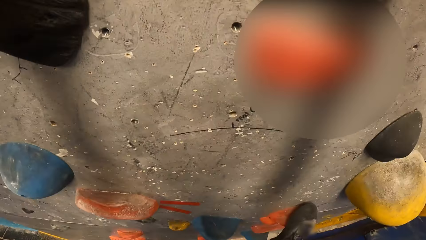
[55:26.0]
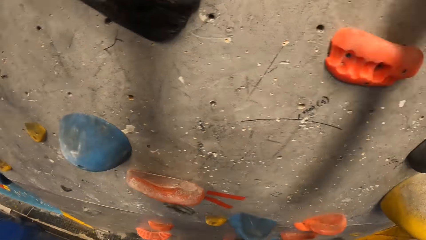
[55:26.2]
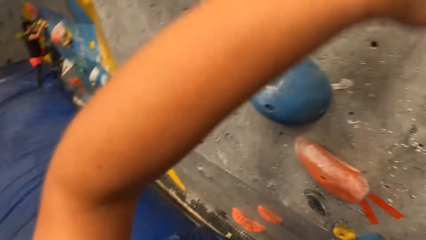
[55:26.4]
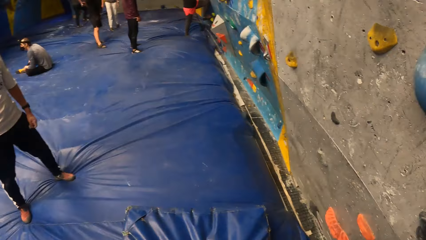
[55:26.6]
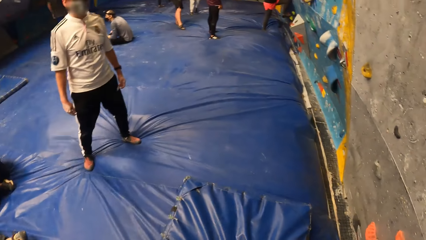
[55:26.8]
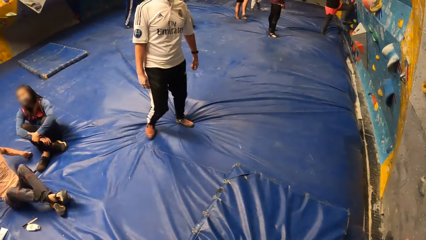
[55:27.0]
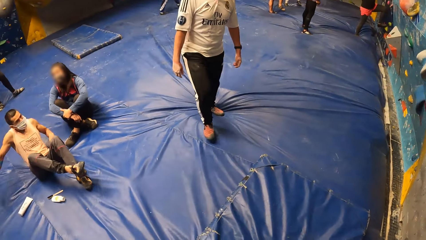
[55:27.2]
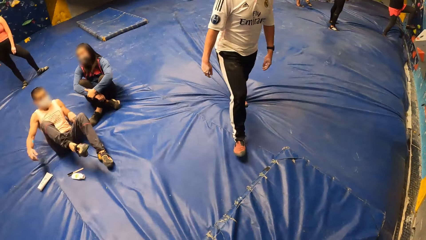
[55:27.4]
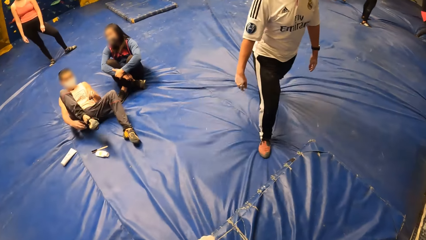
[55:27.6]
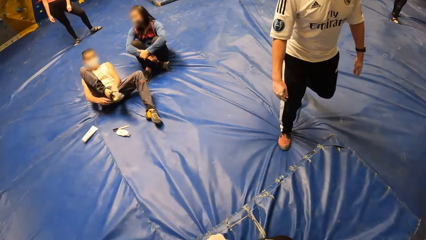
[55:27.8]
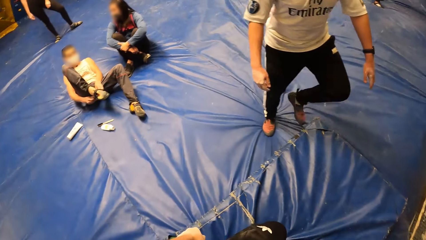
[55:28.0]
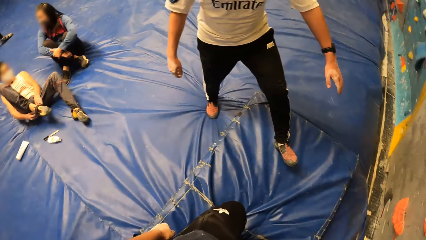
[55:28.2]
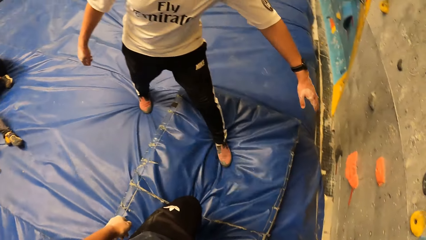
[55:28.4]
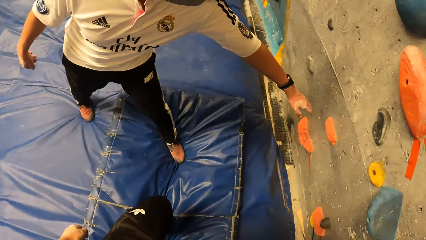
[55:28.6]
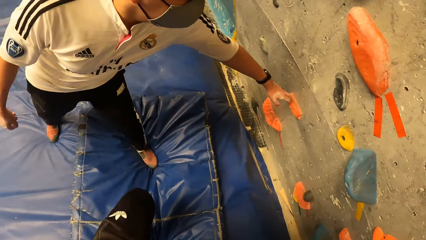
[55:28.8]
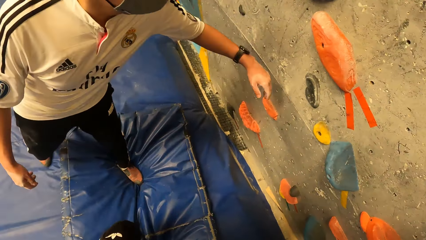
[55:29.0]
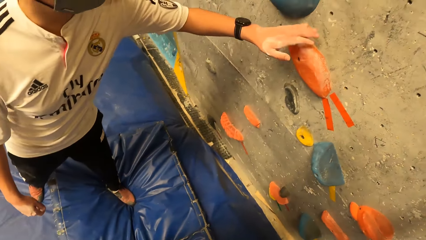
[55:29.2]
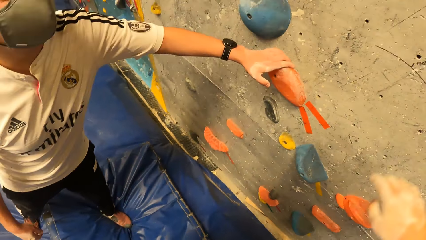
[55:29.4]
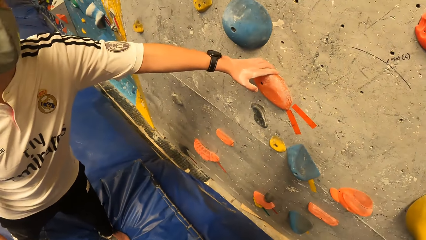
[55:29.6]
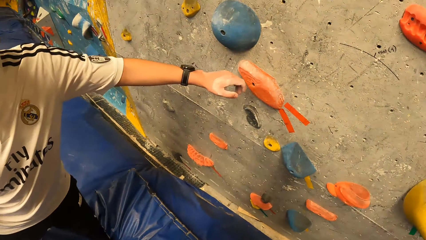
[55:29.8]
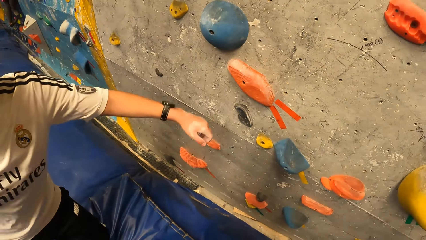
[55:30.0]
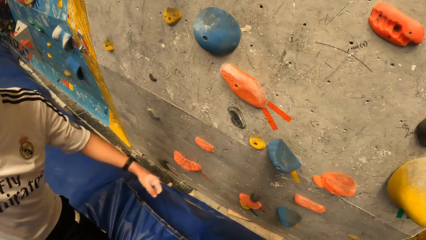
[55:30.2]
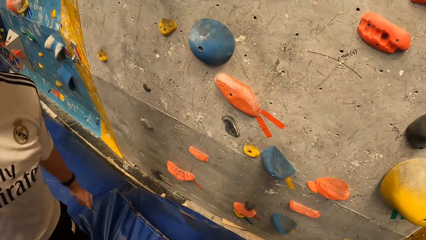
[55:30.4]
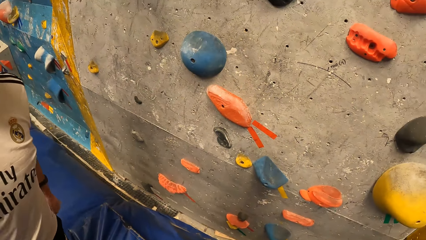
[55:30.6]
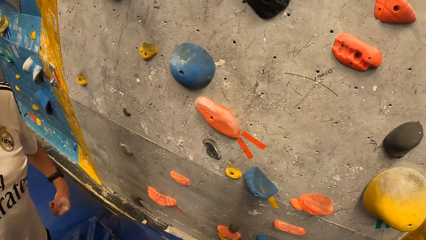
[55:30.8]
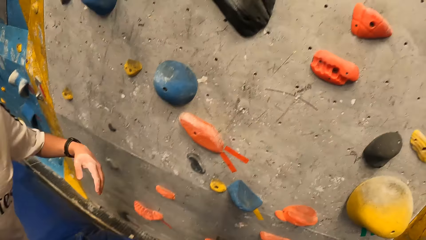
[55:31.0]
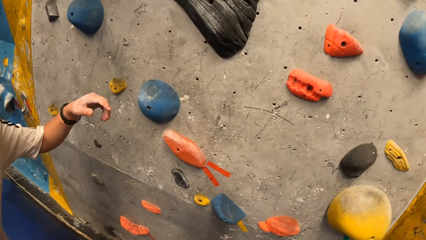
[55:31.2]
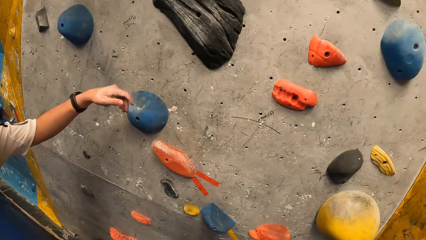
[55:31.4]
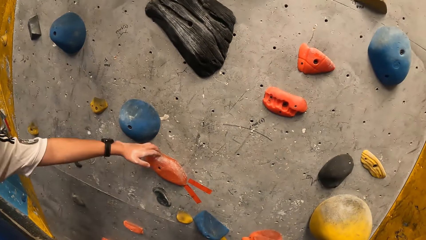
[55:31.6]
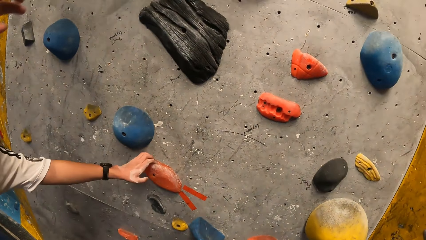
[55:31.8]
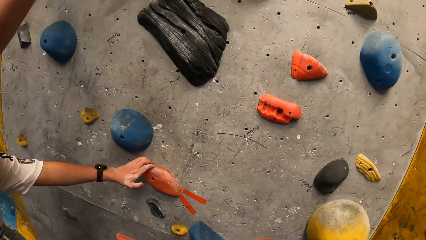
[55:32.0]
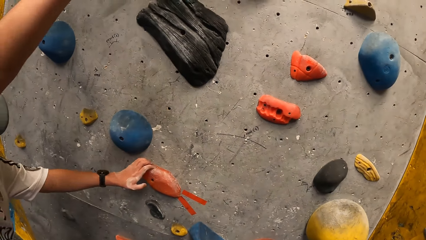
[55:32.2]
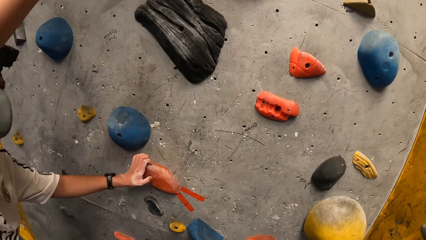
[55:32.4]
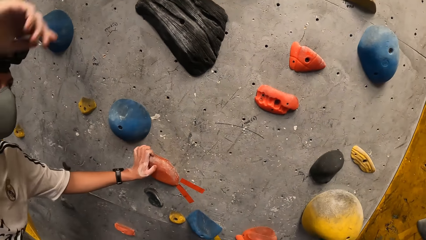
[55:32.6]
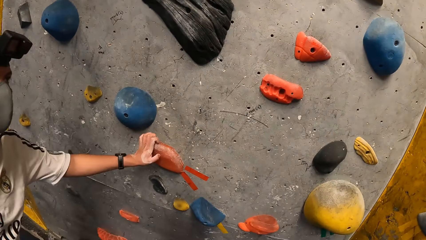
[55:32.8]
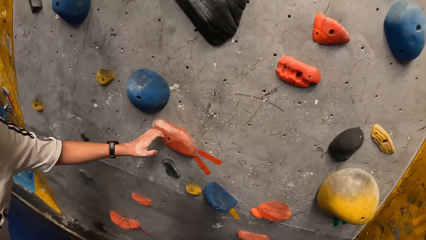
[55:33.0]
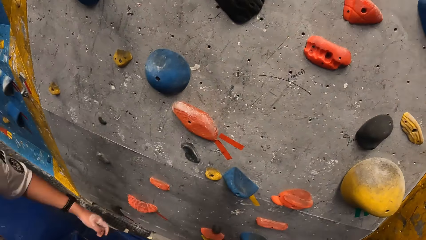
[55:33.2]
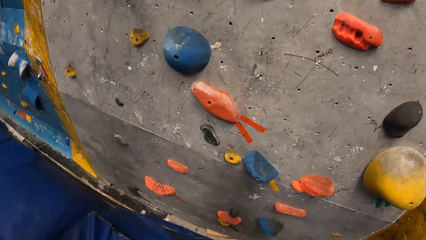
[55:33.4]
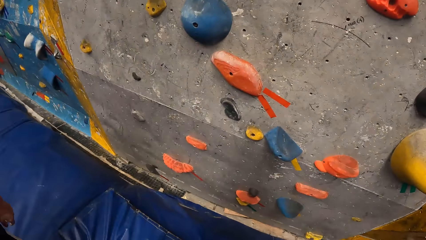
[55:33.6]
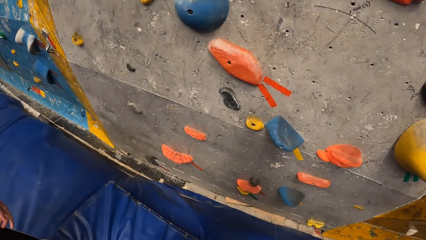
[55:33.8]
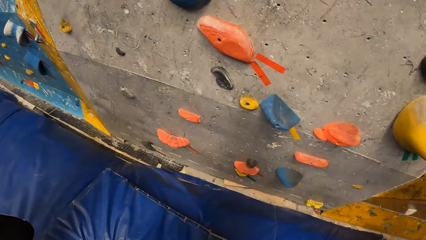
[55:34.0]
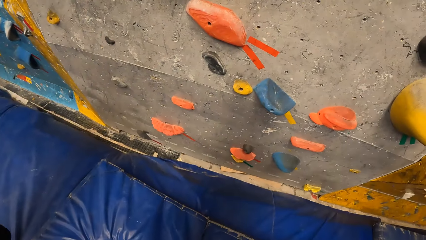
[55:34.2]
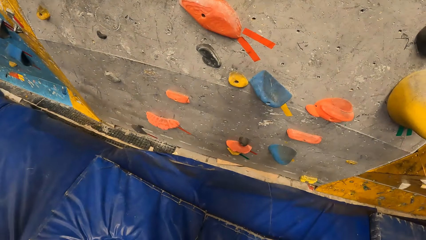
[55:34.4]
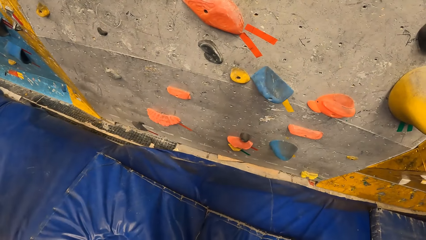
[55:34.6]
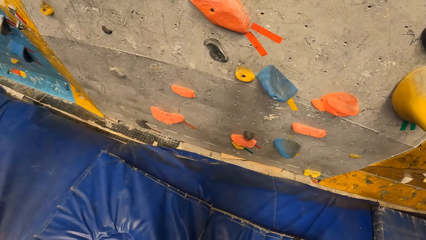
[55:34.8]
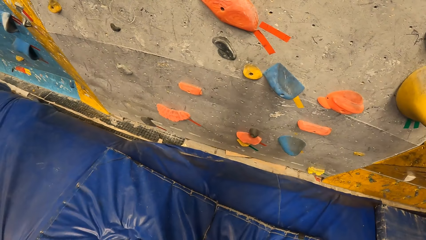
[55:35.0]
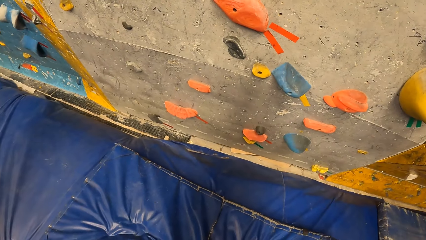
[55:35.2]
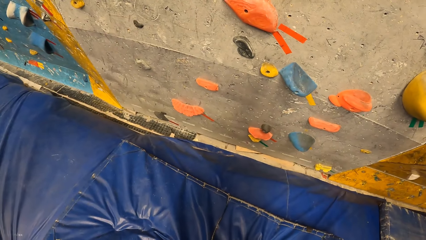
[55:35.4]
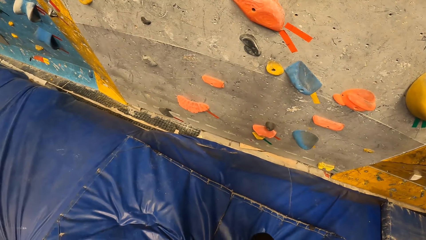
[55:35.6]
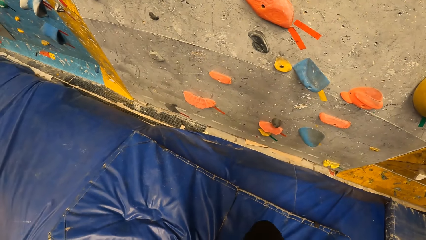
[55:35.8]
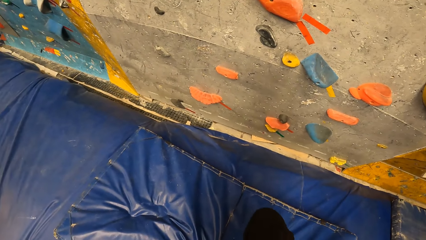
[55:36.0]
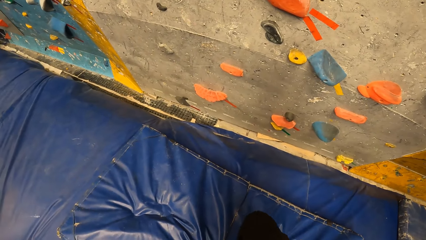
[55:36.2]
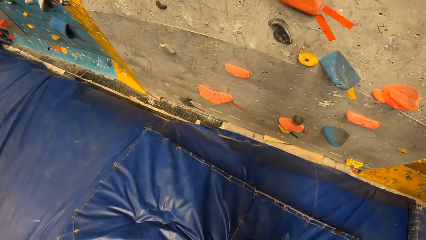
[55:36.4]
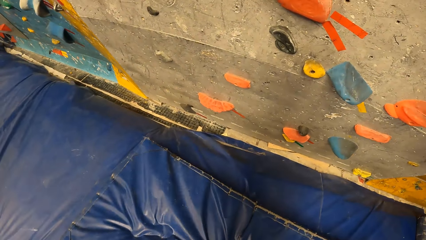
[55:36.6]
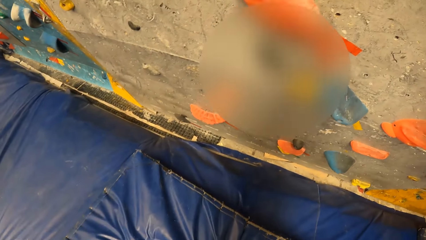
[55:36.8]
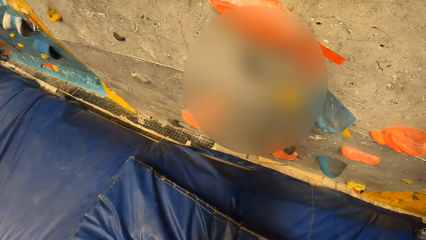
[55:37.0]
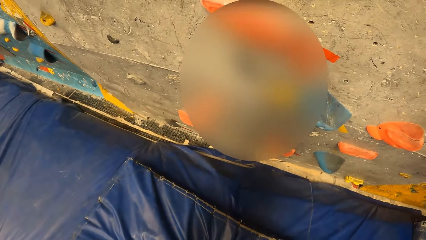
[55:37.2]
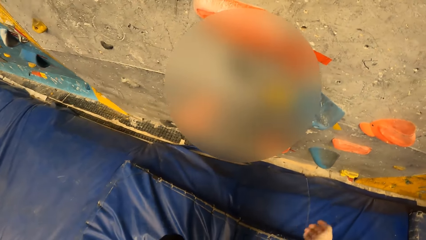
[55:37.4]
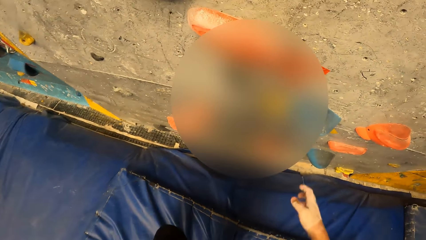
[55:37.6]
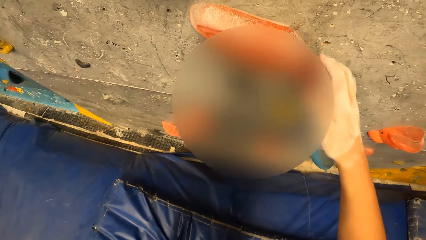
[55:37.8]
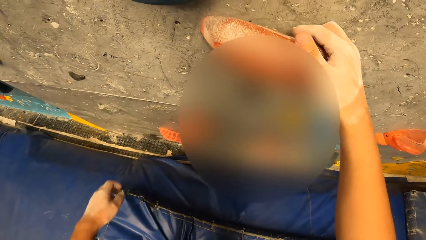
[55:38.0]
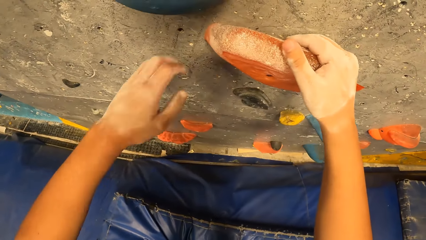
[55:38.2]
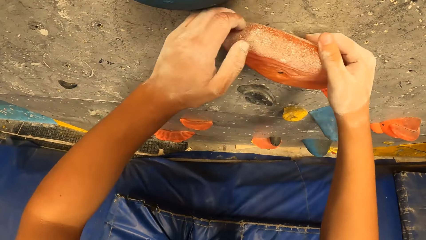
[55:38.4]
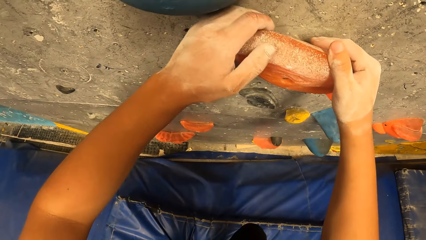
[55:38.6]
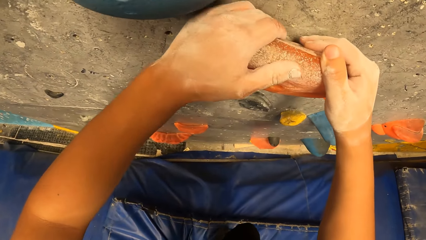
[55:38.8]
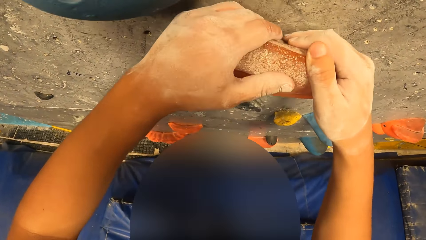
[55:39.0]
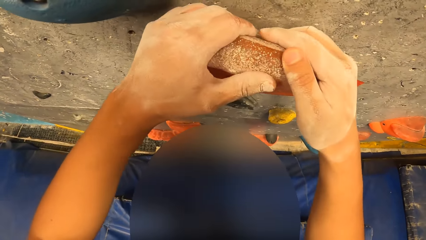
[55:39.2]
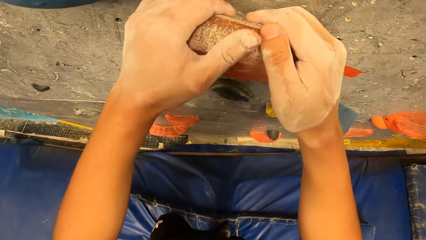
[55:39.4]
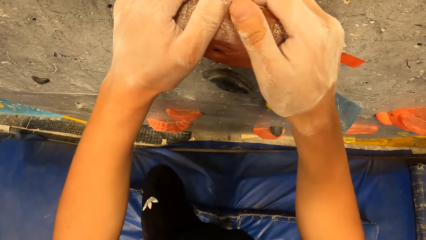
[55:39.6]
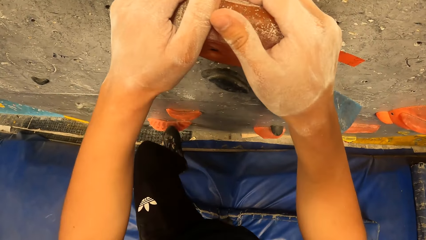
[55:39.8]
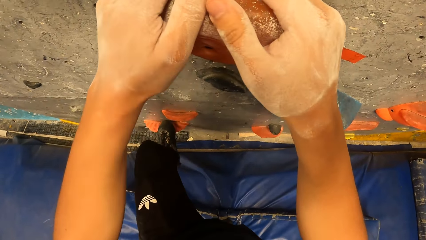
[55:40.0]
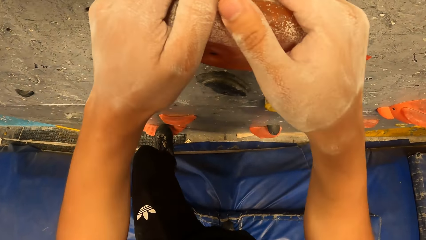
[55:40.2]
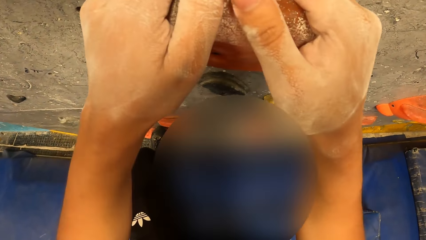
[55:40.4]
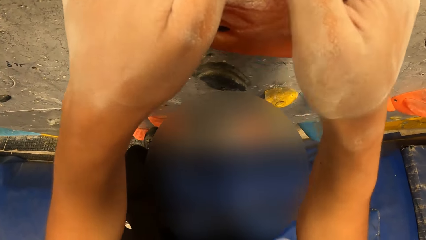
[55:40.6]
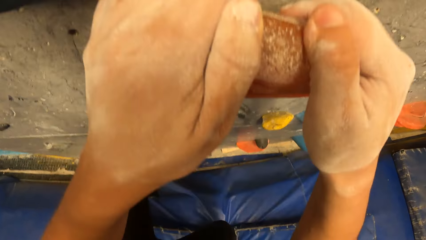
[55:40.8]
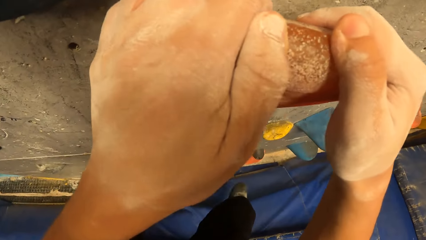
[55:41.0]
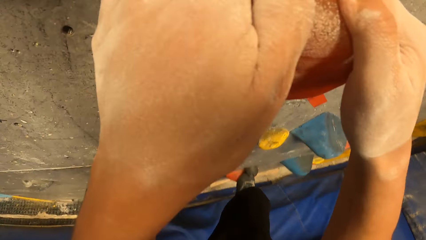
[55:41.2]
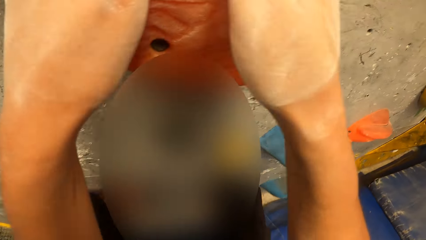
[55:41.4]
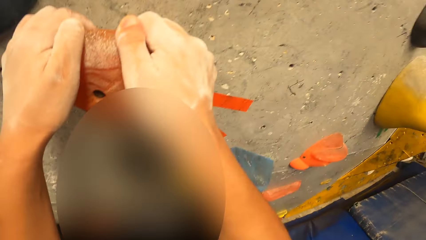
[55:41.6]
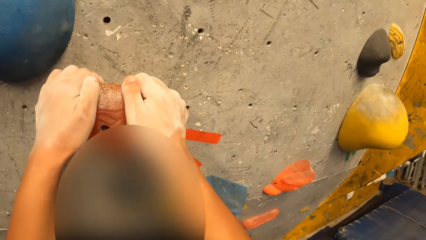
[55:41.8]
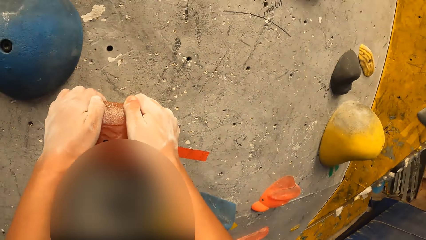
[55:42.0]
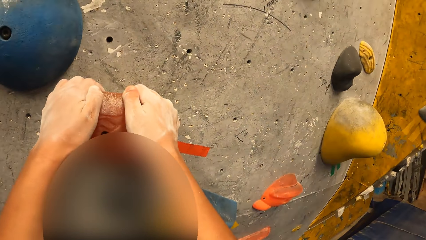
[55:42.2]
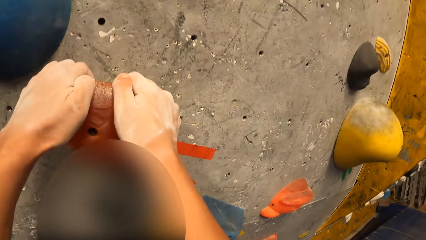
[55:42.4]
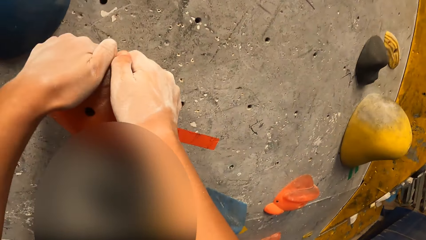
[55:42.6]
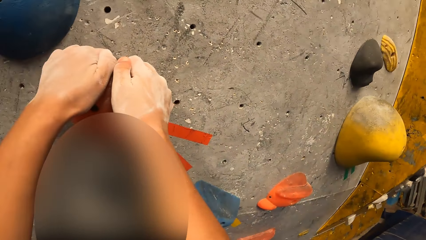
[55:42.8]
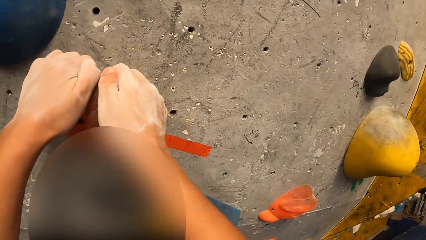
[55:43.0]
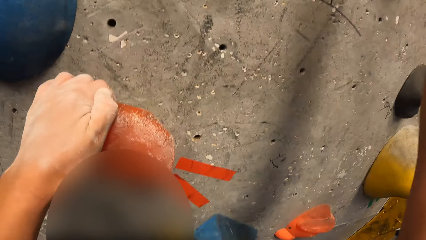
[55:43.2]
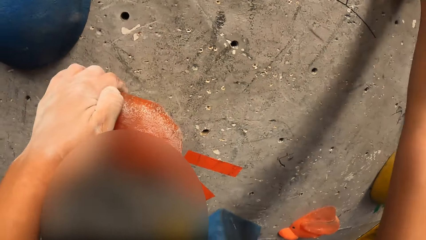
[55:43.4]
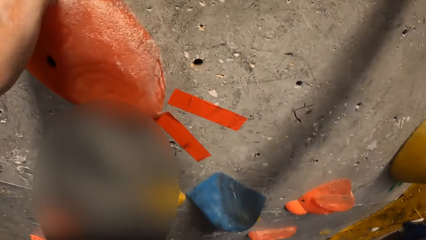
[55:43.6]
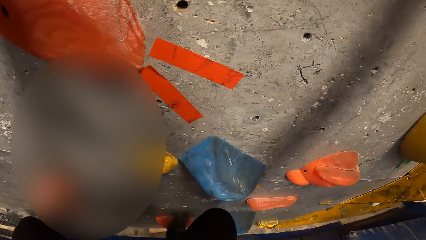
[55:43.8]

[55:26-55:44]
The camera wearer looks at the colleagues. A man touches some wall climbing holds or wall grips on the bouldering wall with his left hand. The camera wearer looks at the wall. The man holds a wall climbing hold on the bouldering wall with his left hand. The camera wearer touches the wall grip. They look at the floor. They hold the wall grip. They climb the bouldering wall with both hands. They step on the wall grip. They climb the wall.
